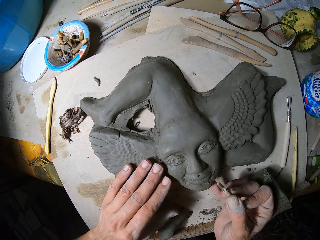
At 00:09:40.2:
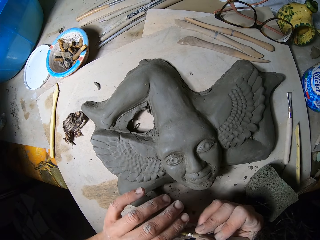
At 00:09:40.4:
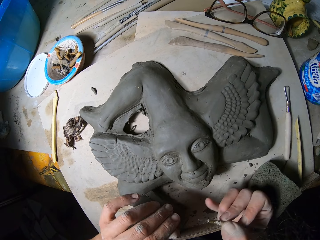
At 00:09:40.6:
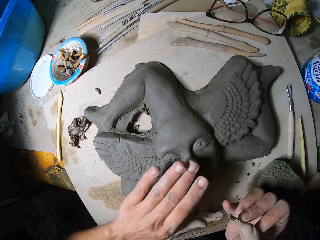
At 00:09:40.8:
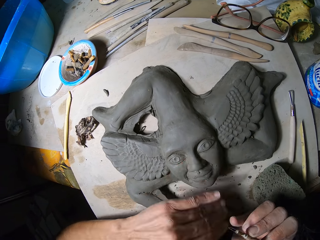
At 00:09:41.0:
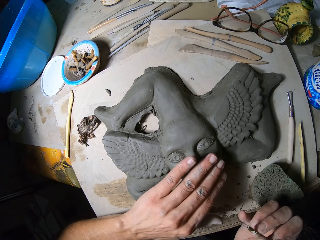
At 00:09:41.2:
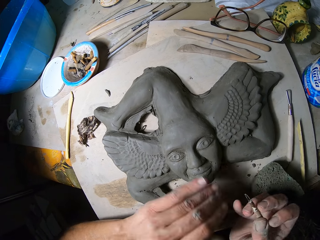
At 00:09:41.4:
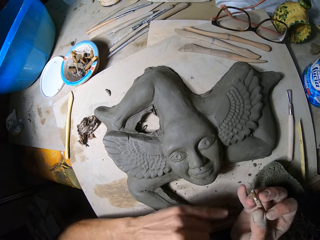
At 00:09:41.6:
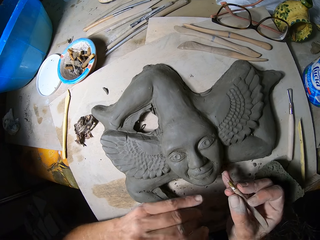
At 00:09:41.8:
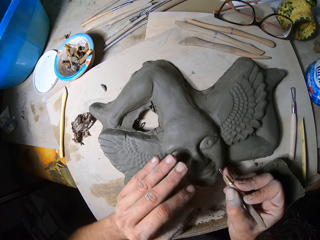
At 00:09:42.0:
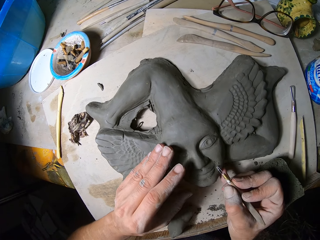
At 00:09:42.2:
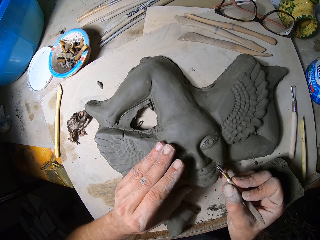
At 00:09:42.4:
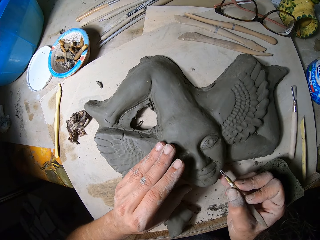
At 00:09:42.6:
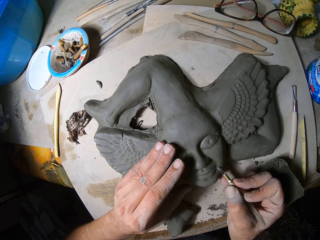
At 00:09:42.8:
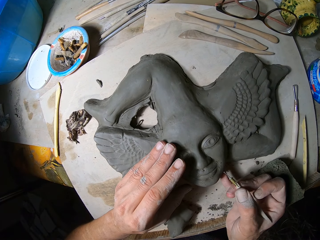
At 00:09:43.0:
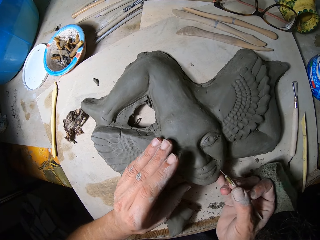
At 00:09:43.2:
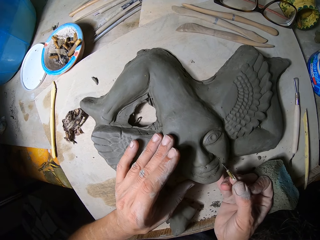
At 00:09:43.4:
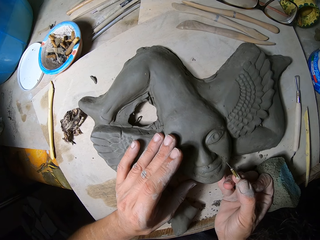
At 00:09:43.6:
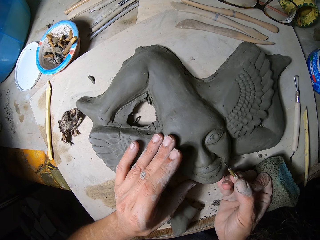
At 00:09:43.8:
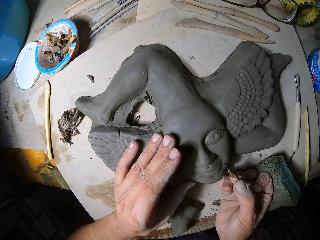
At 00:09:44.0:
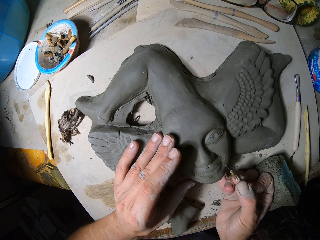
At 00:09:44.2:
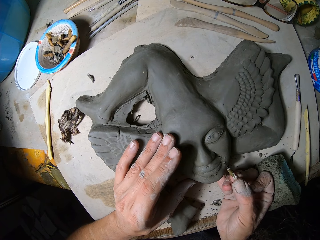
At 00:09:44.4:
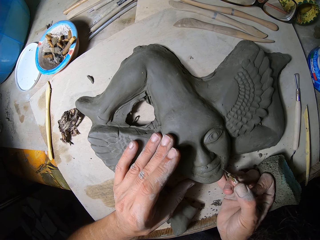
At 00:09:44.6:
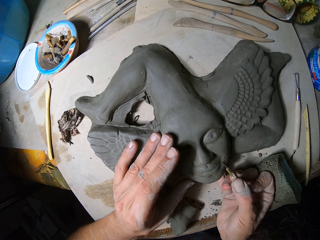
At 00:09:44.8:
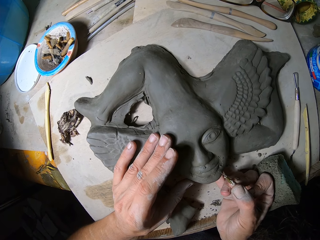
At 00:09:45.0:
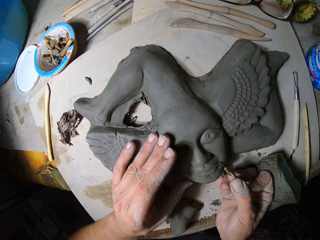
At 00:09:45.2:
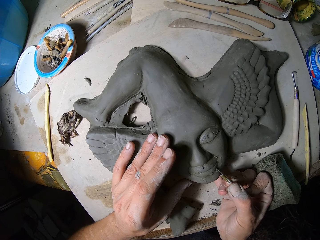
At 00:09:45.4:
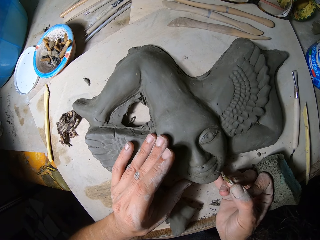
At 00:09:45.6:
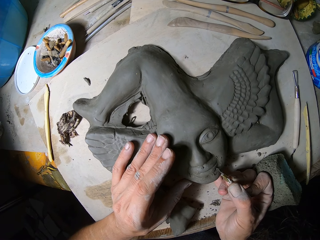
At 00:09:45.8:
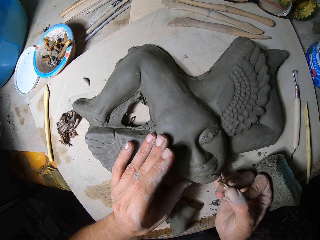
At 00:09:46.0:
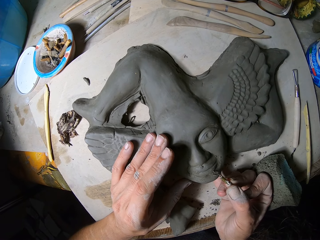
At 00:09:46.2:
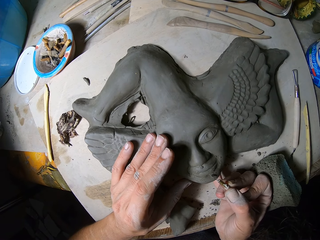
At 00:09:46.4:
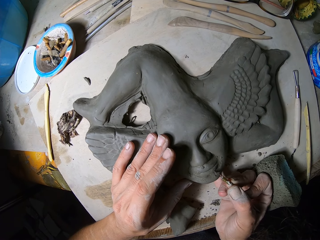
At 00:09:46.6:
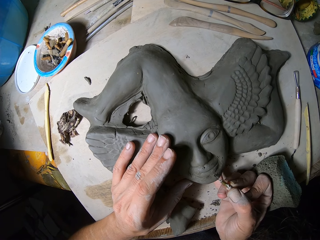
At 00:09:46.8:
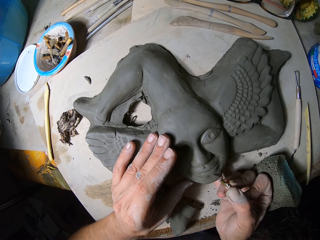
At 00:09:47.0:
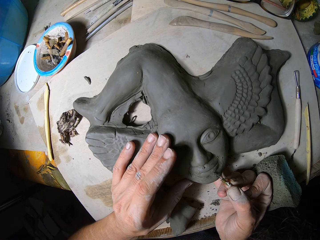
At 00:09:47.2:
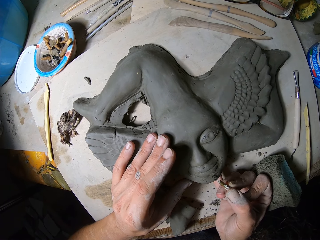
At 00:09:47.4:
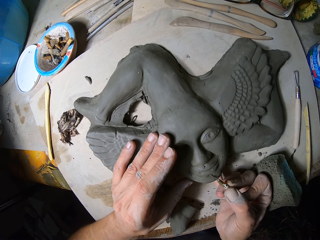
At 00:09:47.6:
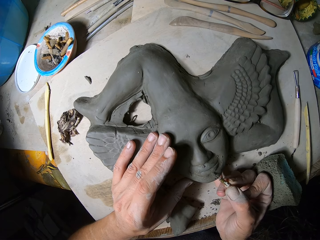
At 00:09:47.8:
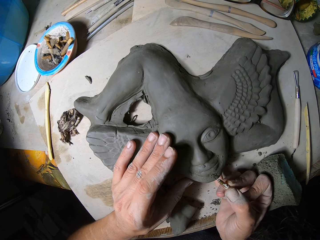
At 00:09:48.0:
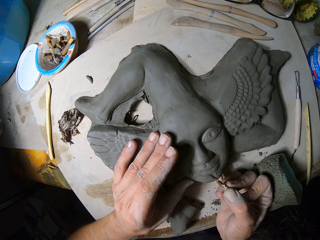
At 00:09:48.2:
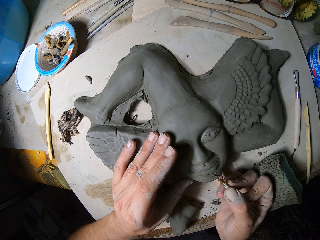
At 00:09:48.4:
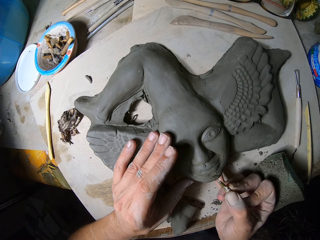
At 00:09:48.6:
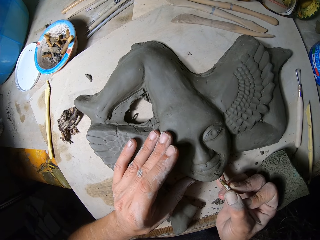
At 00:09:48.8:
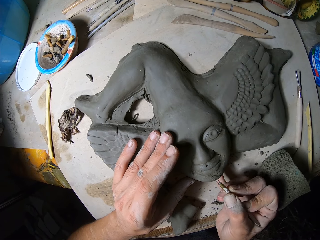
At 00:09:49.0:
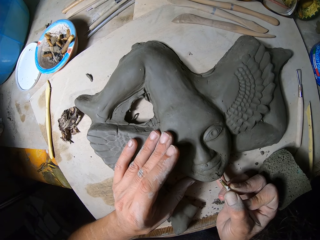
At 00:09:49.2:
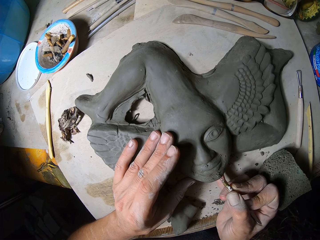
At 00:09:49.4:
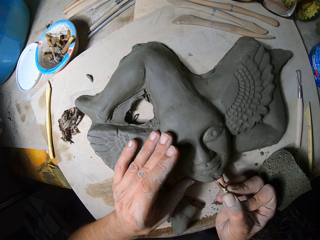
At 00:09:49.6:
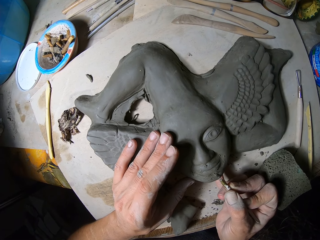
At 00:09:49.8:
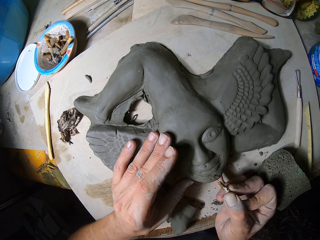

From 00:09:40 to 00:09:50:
The camera wearer wipes out mold plasters on the engraving tool in his right hand with his left hand. He wipes the relief sculpture with his left hand. He carves out the forms of the relief sculpture with the engraving tool in his right hand.

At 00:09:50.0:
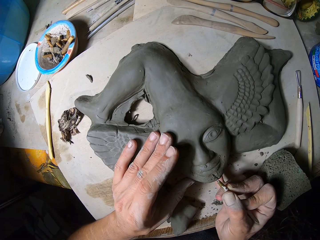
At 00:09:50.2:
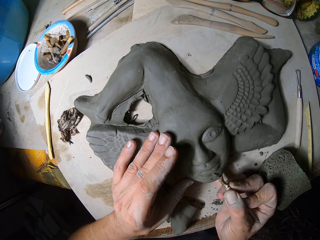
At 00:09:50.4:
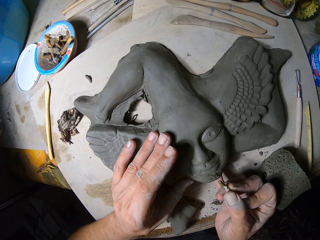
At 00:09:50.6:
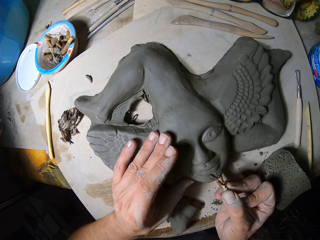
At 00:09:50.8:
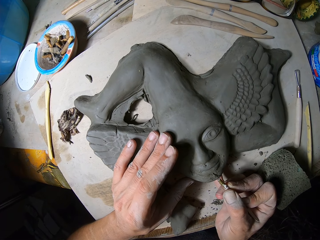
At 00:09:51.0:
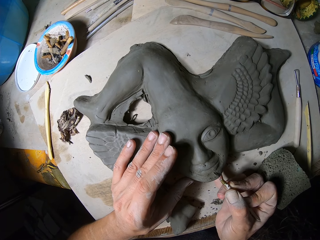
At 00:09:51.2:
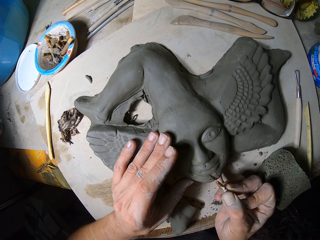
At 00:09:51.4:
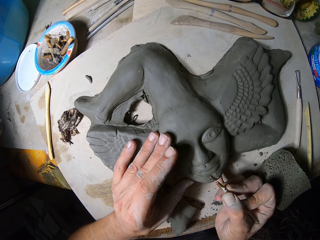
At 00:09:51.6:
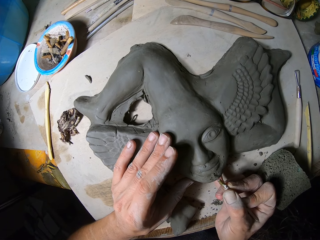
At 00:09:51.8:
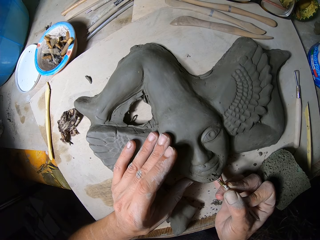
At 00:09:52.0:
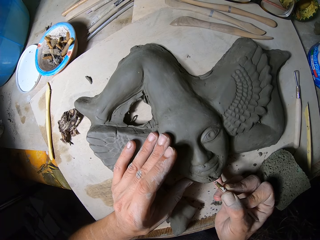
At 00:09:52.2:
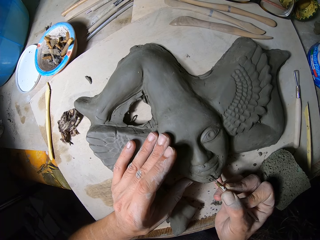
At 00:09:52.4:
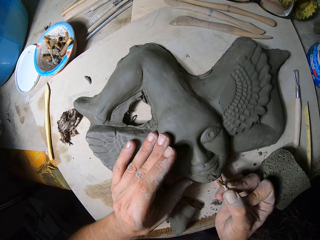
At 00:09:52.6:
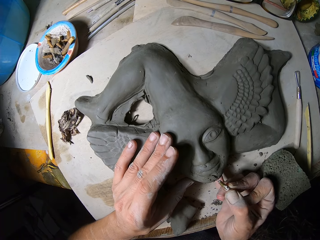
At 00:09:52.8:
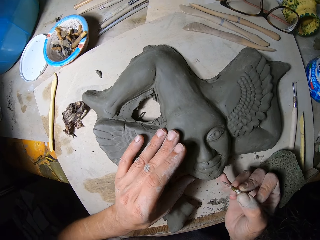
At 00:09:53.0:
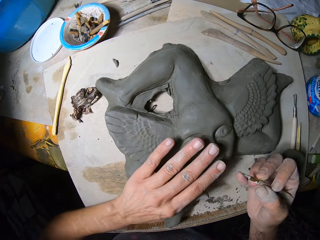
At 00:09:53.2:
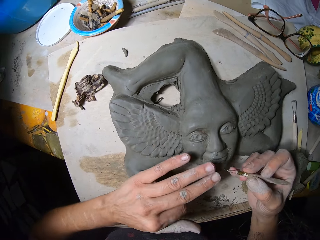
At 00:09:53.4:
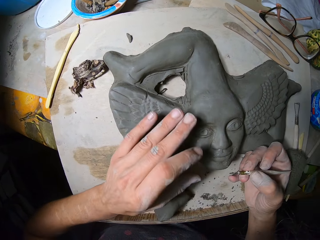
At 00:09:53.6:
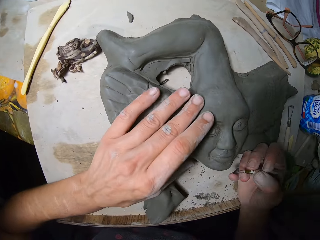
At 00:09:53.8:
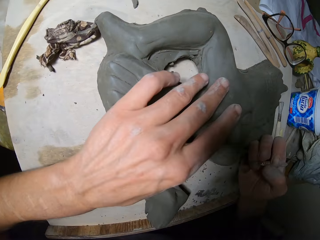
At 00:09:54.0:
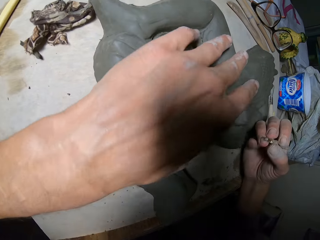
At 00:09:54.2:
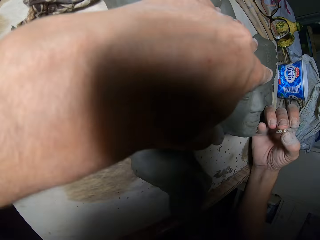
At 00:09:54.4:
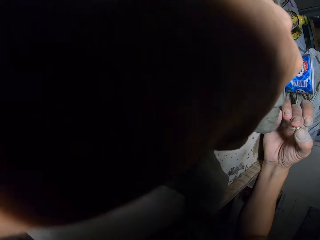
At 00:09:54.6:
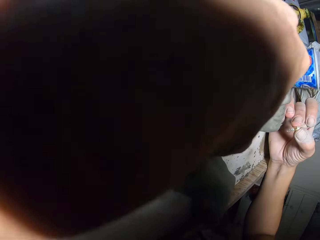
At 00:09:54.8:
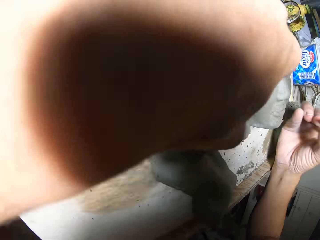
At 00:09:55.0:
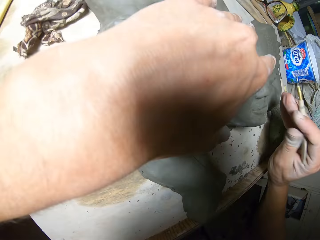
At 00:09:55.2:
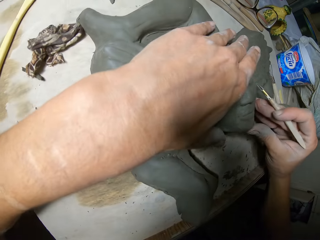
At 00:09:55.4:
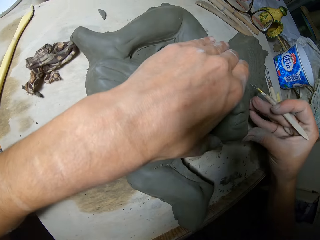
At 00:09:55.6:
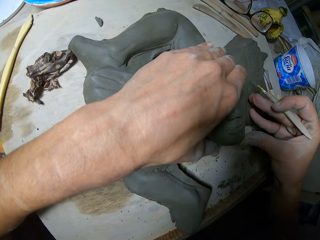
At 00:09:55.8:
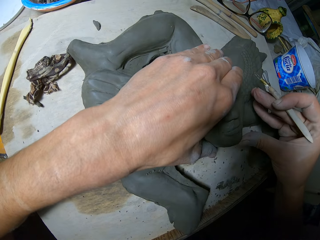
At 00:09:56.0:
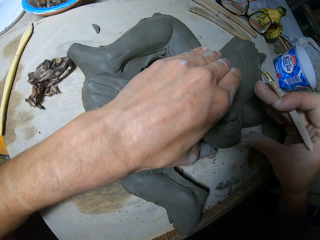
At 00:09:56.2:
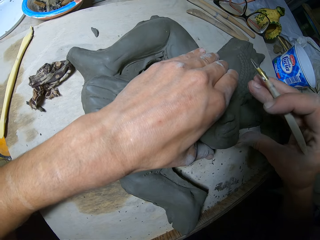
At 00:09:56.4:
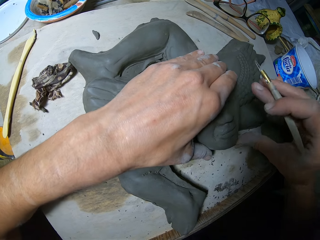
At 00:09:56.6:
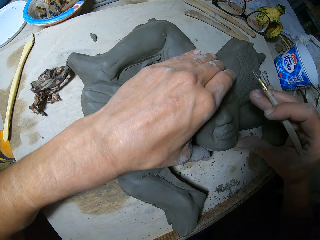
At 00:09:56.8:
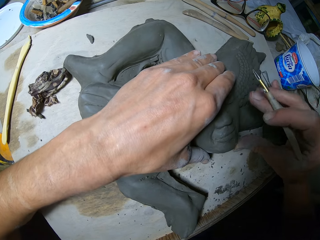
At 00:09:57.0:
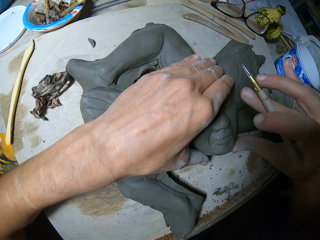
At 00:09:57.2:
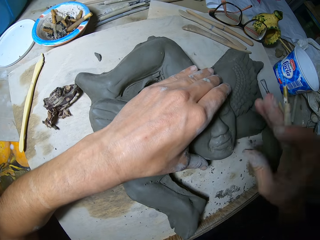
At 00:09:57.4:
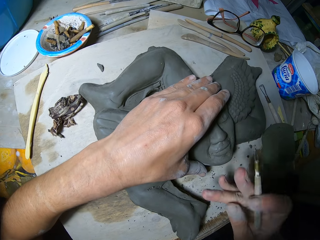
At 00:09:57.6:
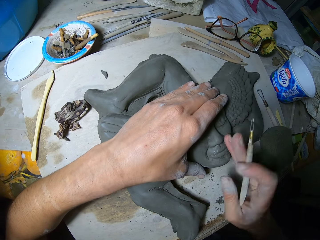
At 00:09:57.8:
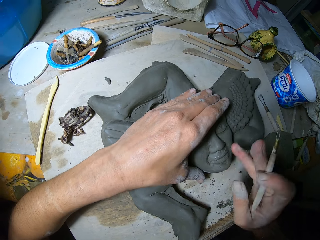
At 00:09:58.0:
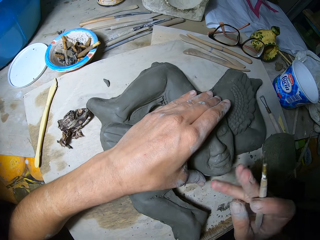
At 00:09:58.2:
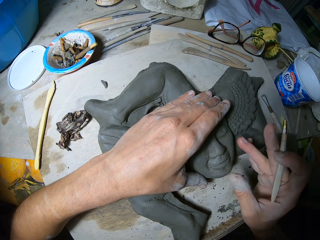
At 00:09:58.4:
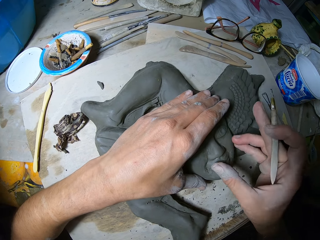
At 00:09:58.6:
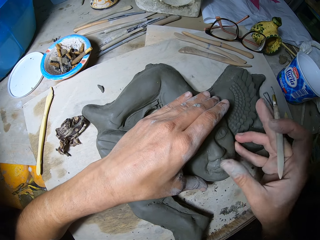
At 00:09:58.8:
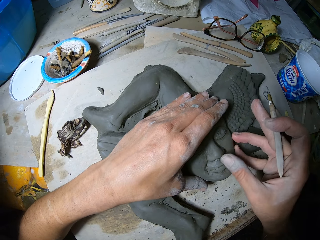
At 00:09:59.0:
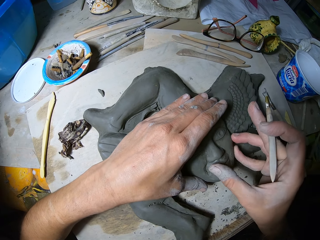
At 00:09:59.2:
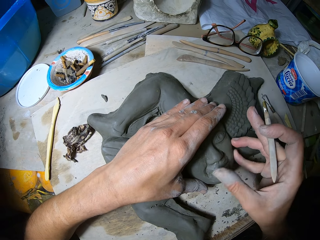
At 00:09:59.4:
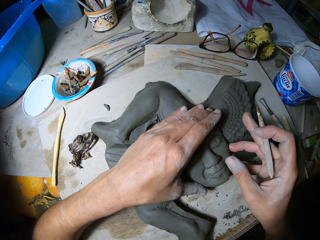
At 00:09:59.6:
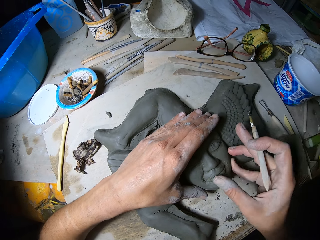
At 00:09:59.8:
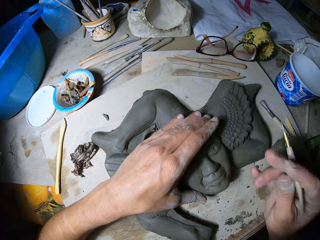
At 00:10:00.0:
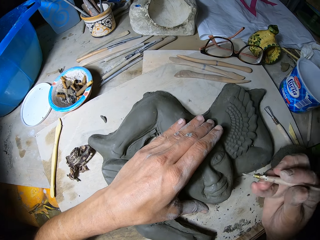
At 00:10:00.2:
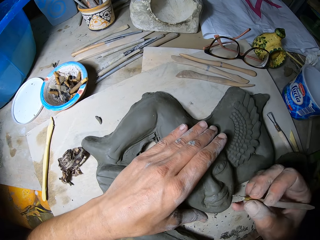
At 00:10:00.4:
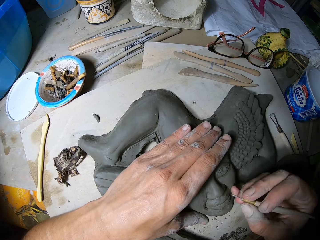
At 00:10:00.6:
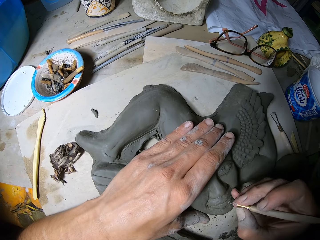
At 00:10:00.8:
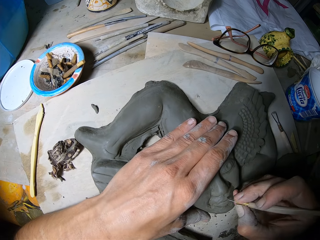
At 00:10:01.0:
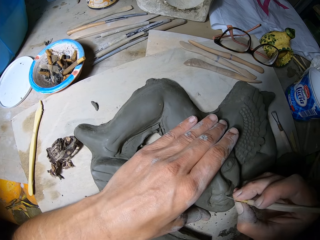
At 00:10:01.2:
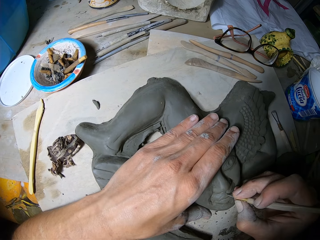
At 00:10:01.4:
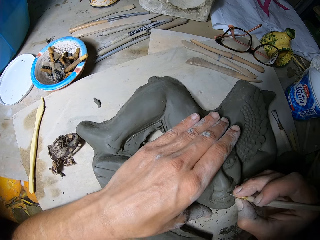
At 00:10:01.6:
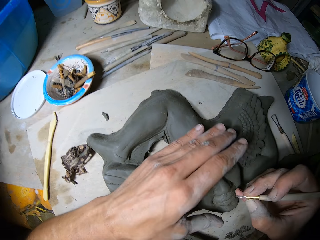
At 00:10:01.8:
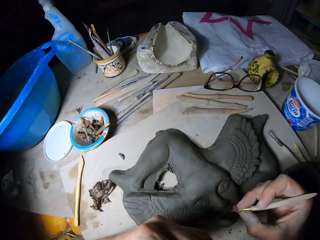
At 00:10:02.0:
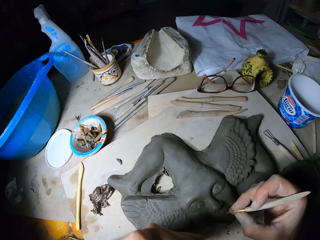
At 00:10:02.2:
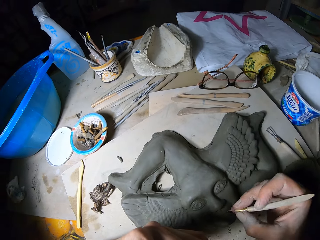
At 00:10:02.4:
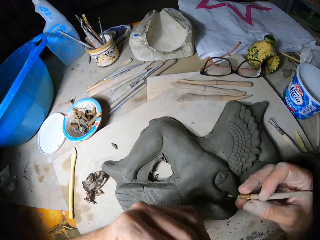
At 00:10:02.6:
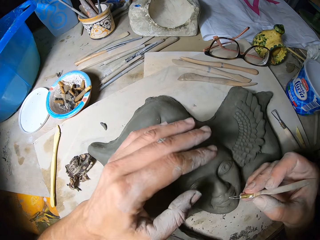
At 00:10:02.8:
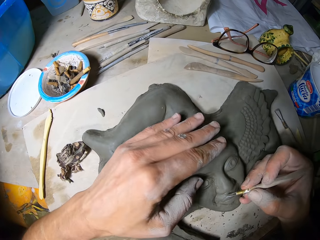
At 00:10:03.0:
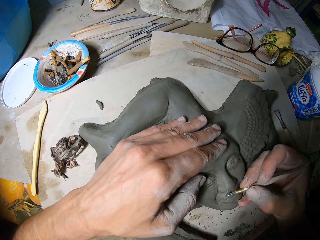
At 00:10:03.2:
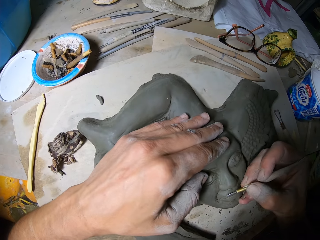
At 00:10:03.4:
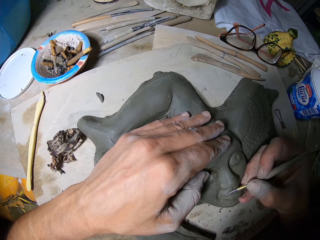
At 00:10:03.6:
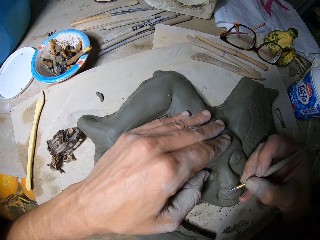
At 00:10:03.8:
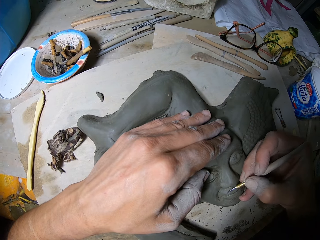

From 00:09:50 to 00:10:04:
The camera wearer wipes the relief sculpture with his left hand. He places his left hand on the relief sculpture. He looks around the statue. He presses the relief sculpture with both hands. He fixes the statue. He wipes the relief sculpture with his right hand. He carves out the forms of the relief sculpture with an engraving tool in his right hand. He touches his face with his left hand. He places his left hand on the relief sculpture.
